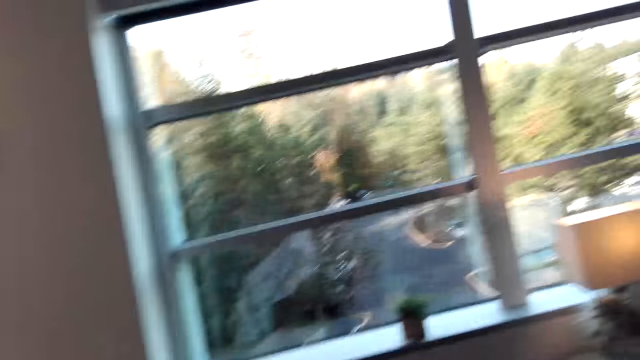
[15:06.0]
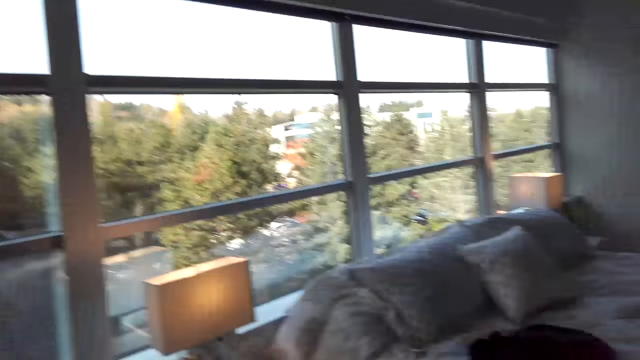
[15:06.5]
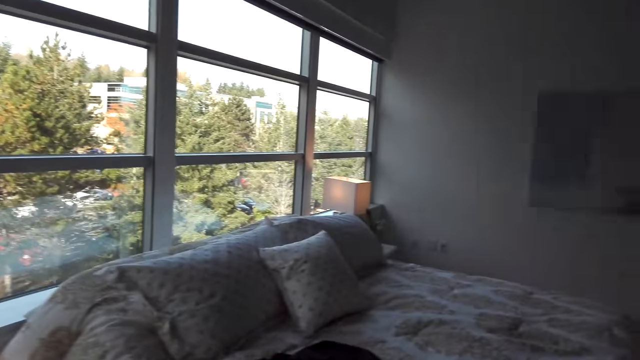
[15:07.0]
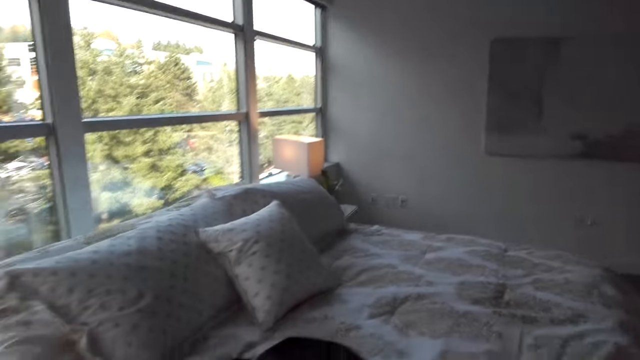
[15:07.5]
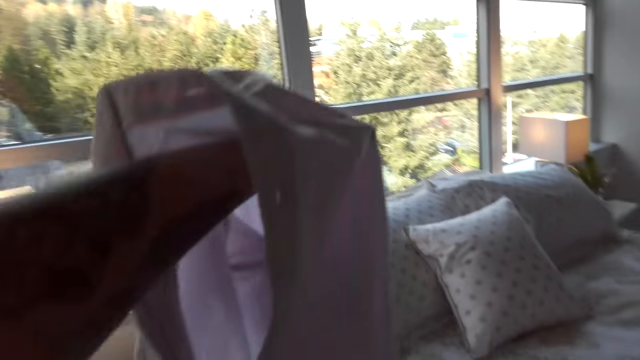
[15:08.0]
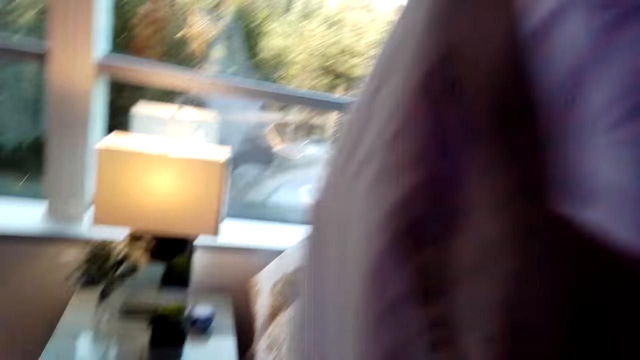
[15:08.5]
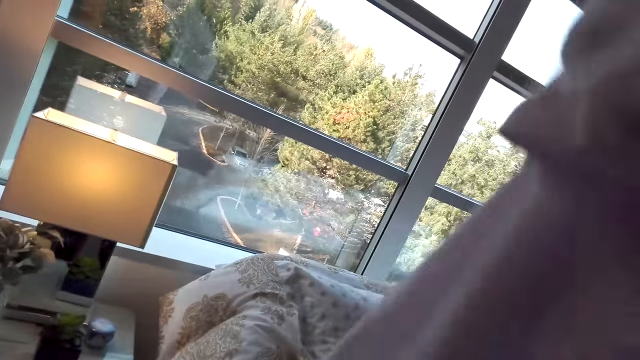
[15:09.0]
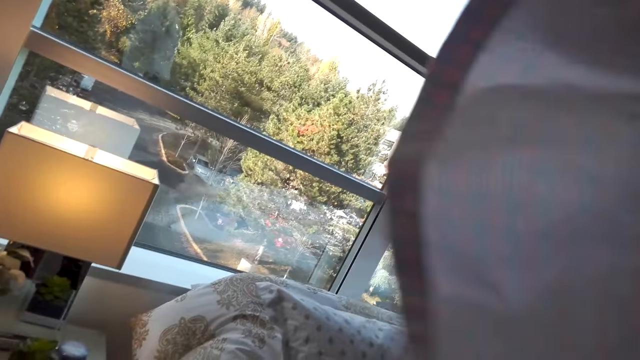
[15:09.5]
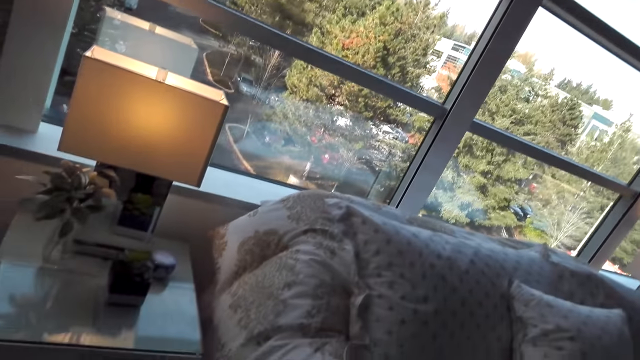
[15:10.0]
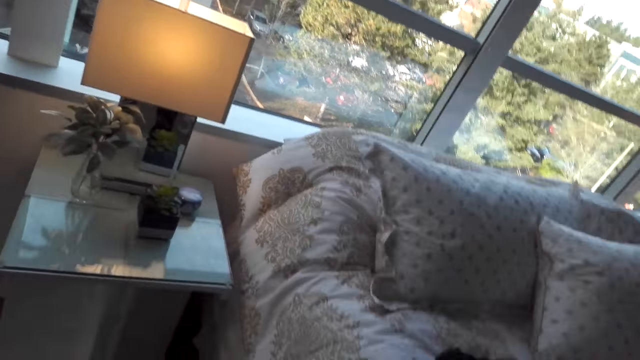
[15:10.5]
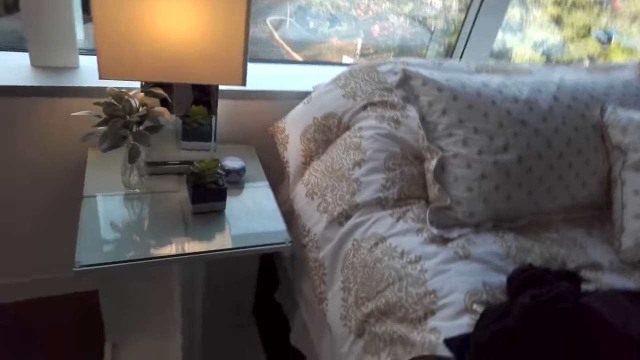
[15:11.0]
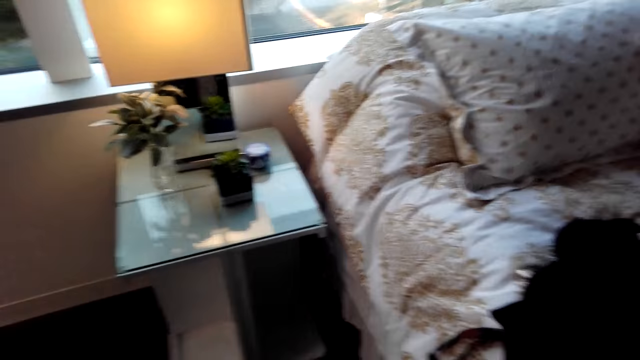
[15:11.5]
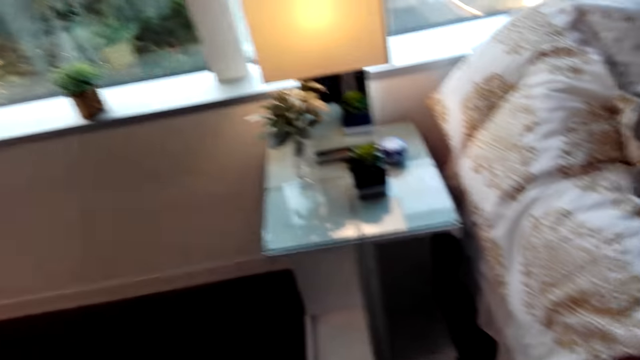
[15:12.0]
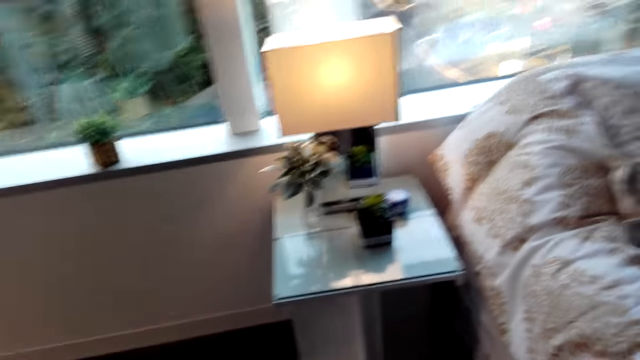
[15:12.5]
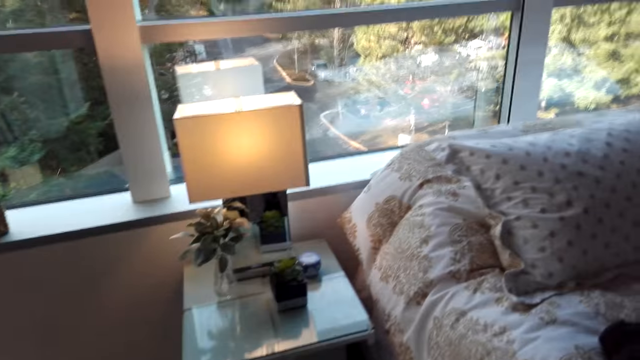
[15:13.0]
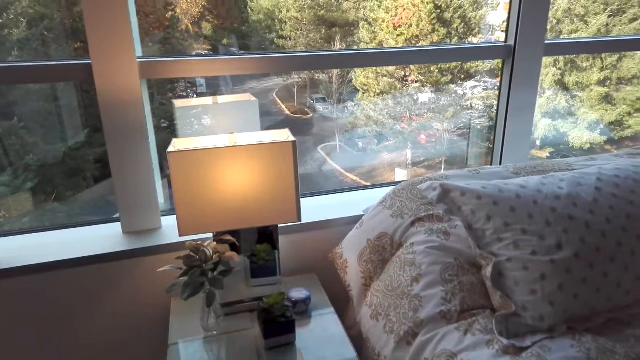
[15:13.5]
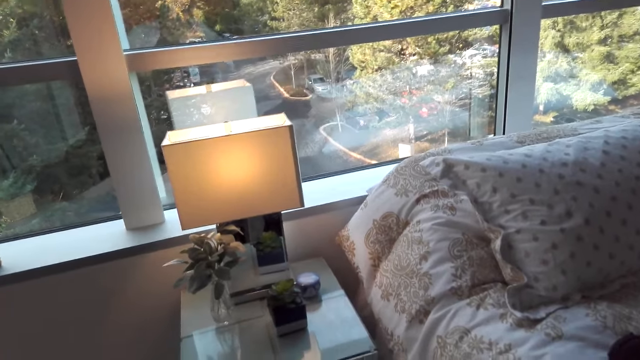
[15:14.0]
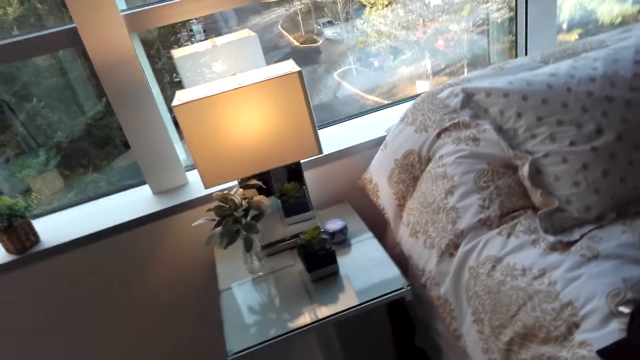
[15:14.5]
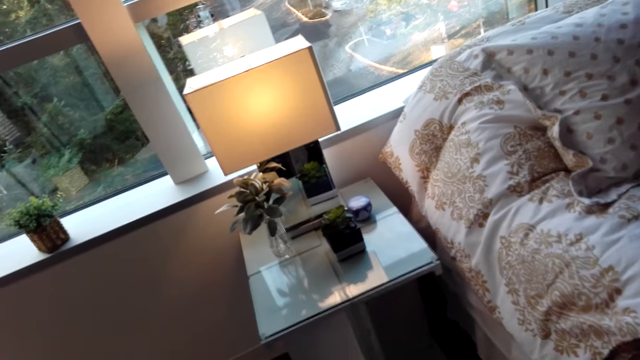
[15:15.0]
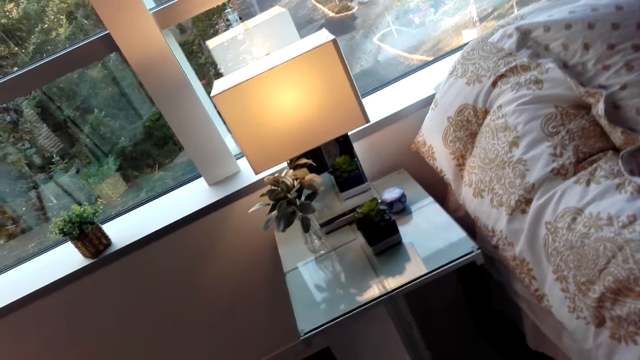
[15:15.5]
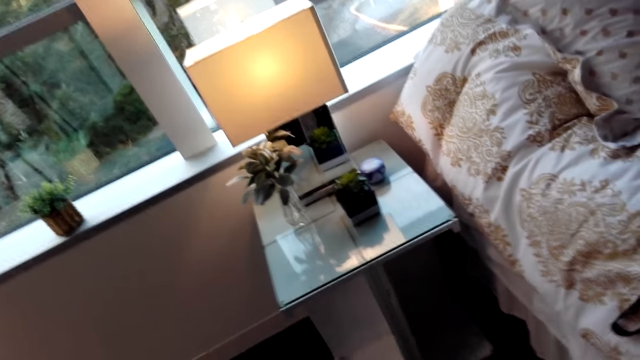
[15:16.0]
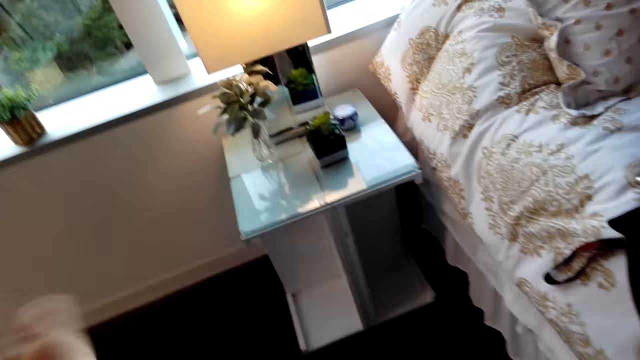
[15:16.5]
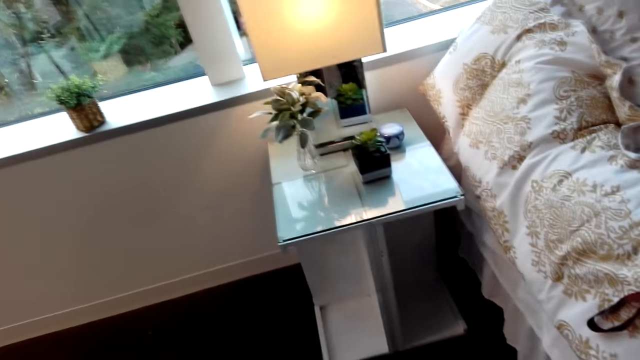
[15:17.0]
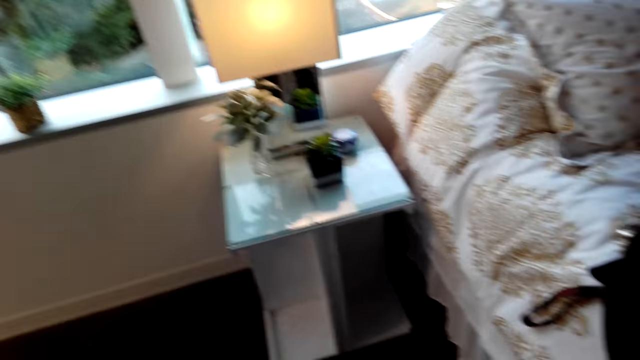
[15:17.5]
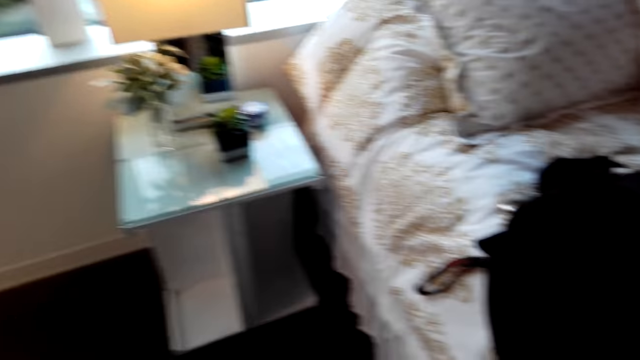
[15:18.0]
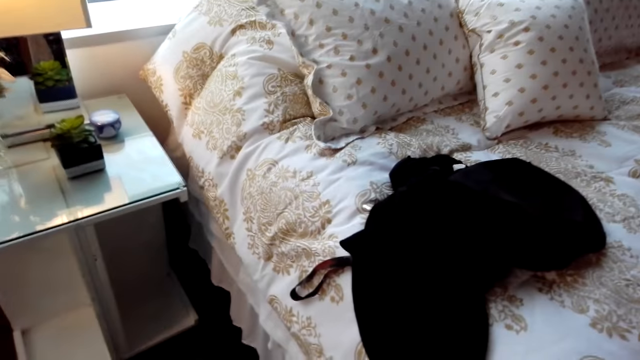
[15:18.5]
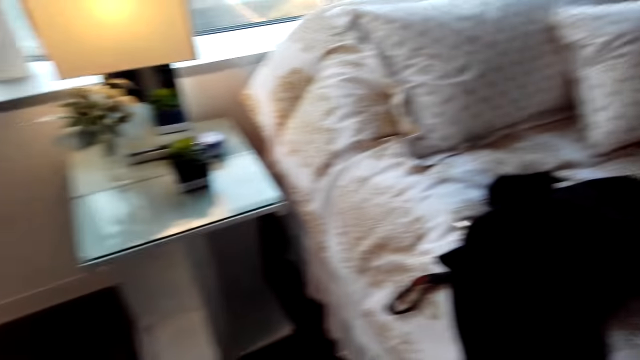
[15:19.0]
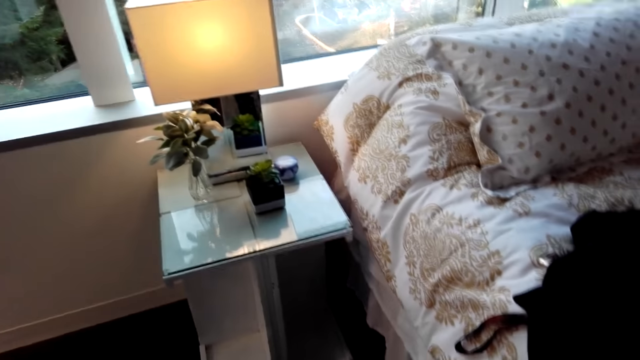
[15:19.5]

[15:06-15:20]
The camera wearer walks in the room. They talk and turn around. They put on the cloth. They wear the shirt.

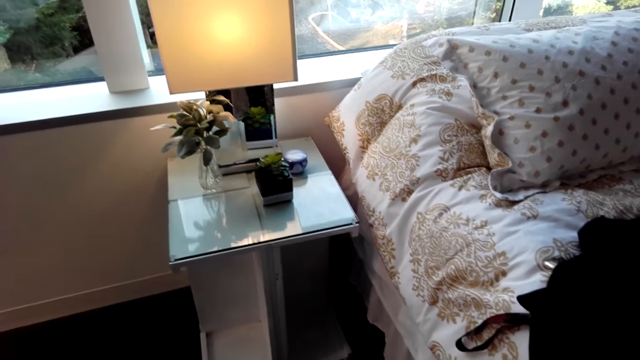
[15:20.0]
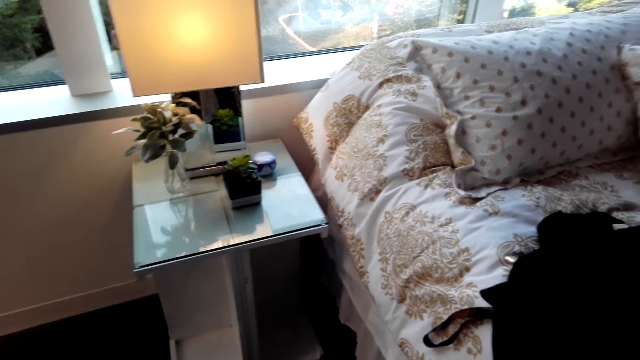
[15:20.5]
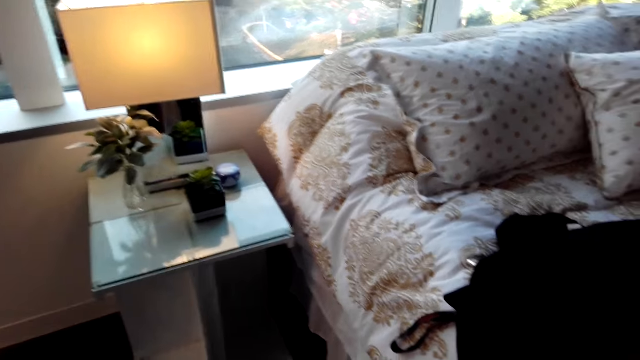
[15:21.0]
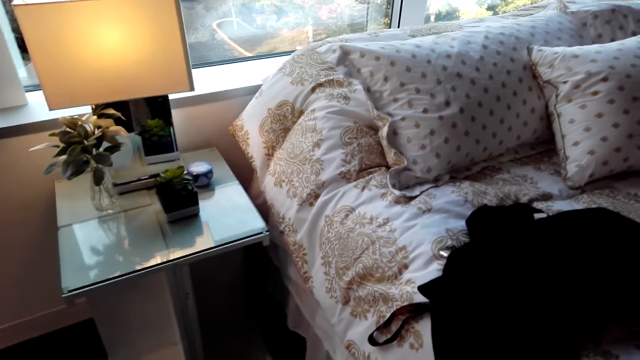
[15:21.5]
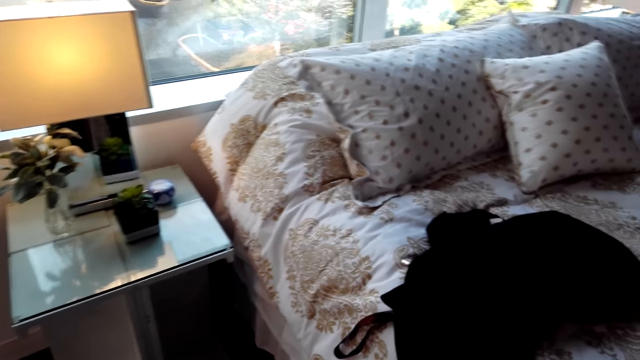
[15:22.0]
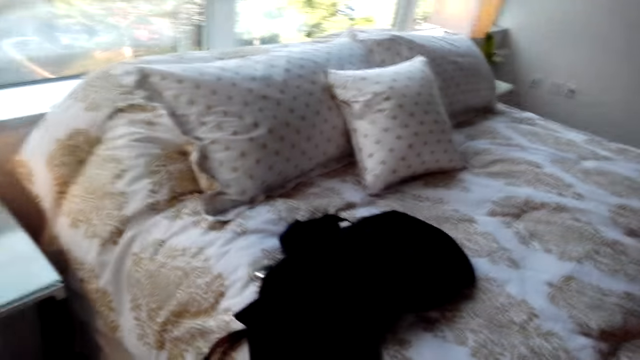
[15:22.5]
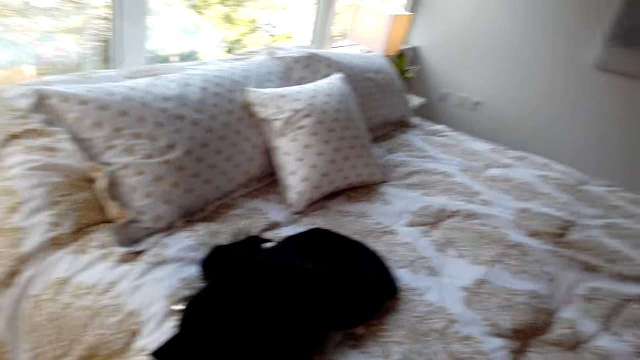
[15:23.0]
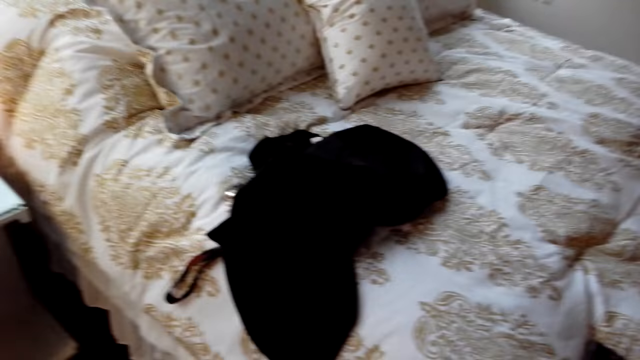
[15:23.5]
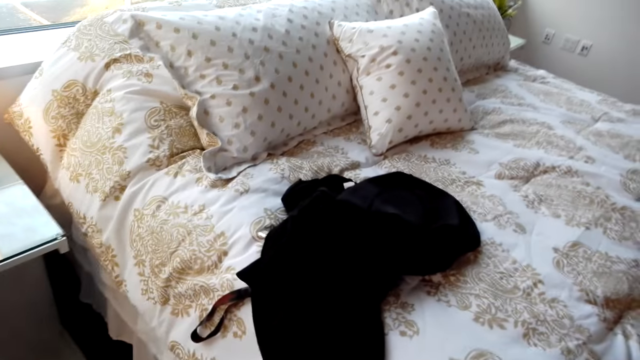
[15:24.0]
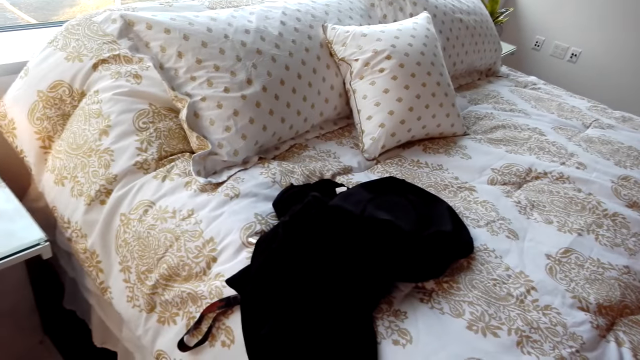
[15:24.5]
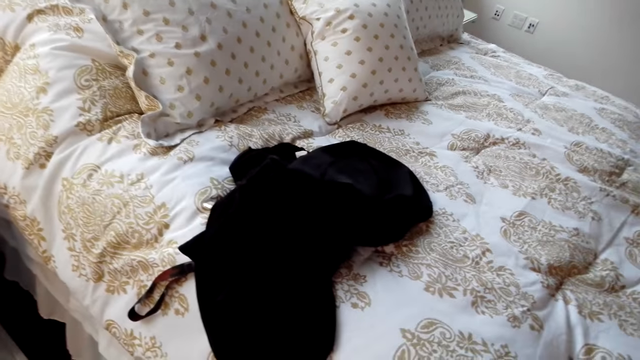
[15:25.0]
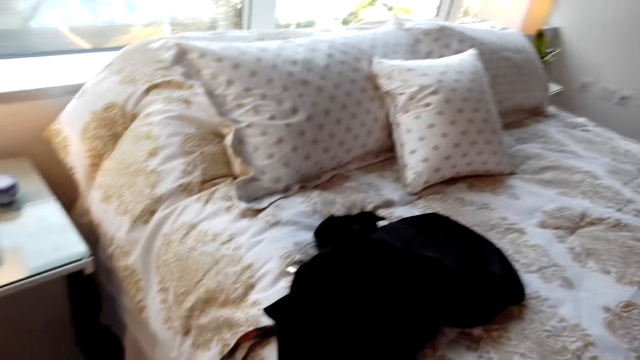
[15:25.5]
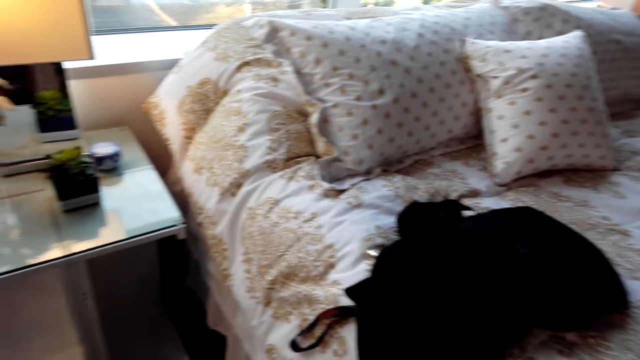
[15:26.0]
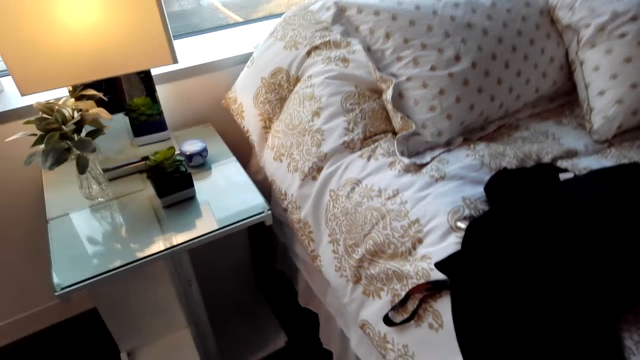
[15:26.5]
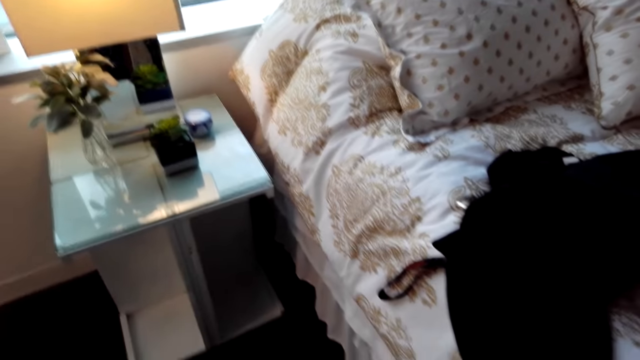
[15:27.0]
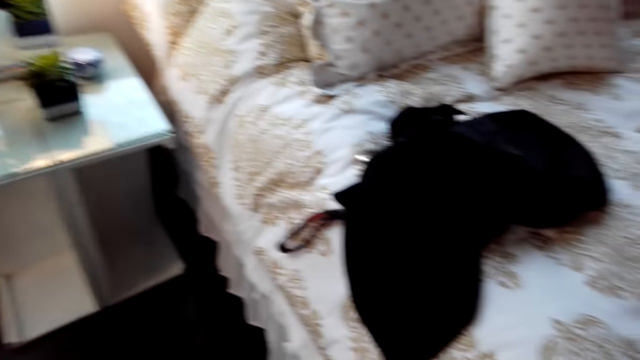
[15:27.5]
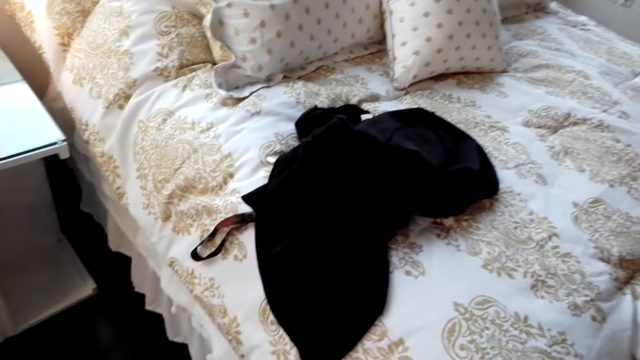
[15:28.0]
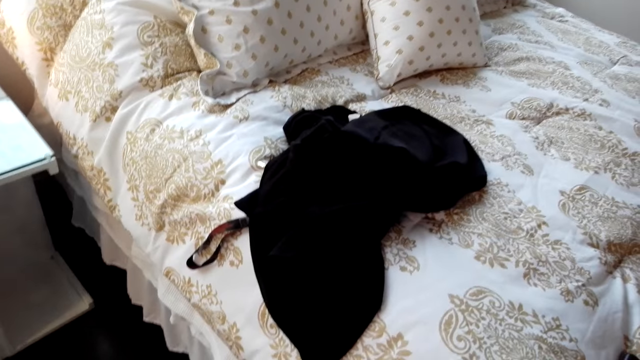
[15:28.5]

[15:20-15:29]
The camera wearer talks.
